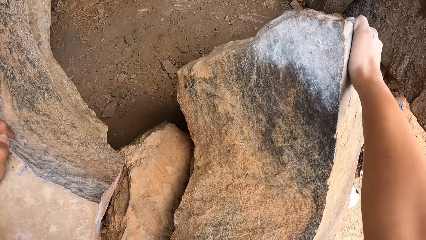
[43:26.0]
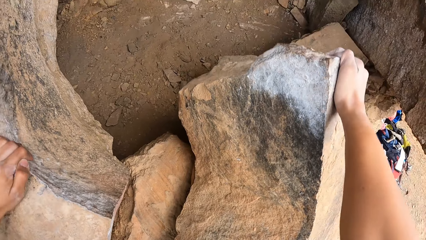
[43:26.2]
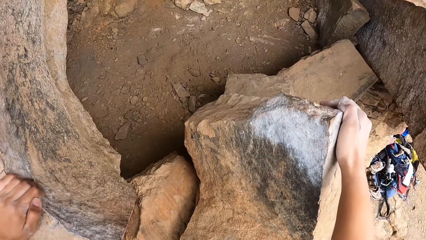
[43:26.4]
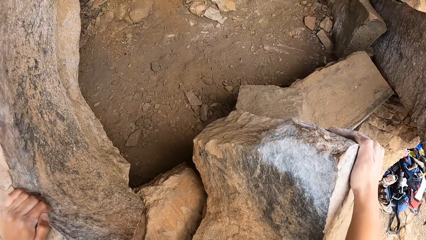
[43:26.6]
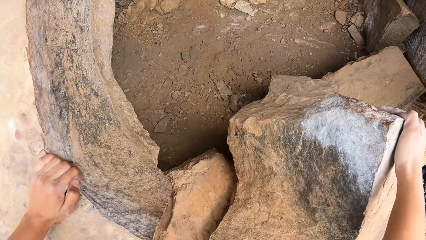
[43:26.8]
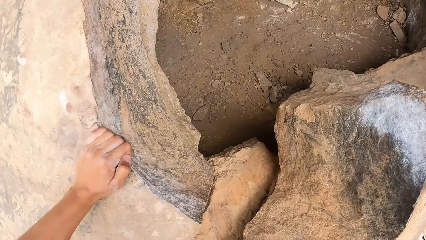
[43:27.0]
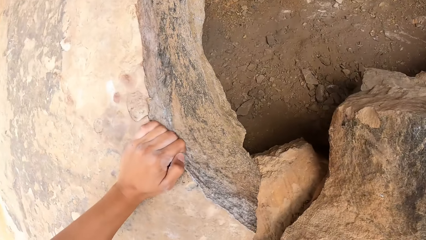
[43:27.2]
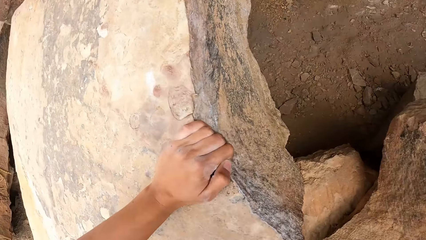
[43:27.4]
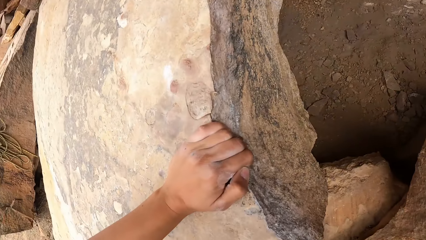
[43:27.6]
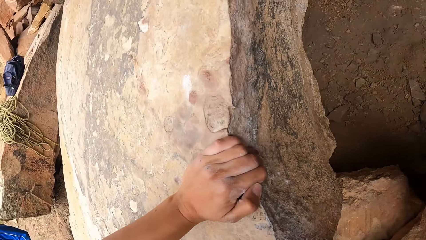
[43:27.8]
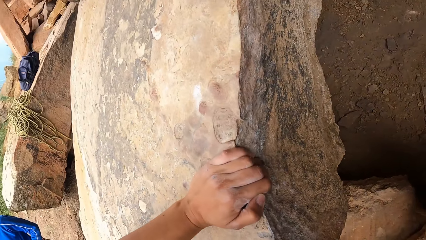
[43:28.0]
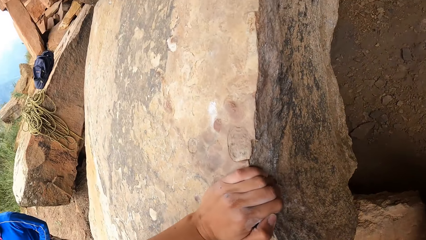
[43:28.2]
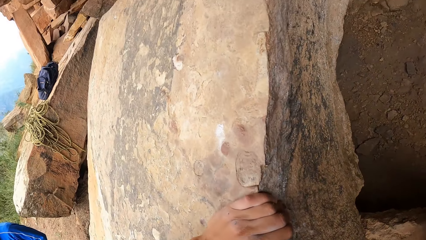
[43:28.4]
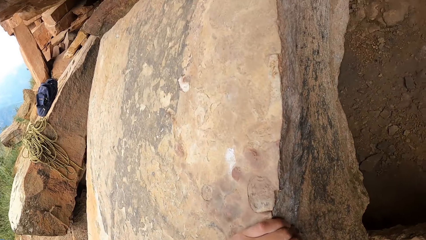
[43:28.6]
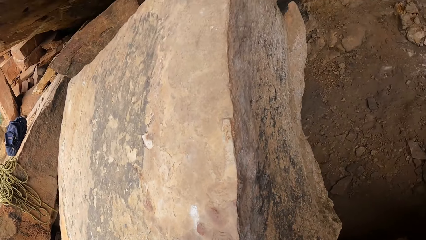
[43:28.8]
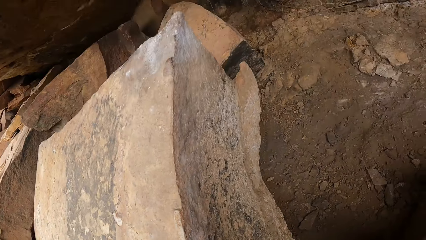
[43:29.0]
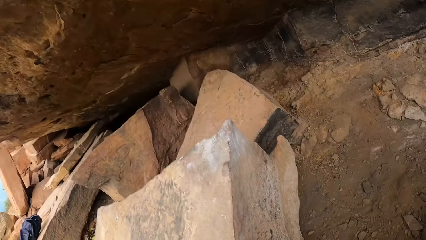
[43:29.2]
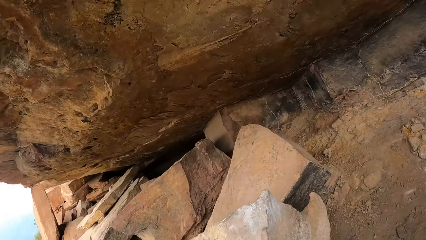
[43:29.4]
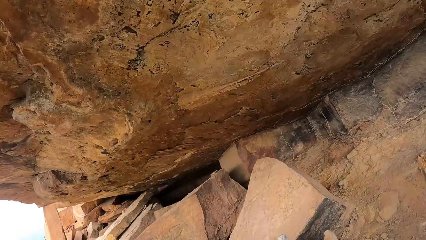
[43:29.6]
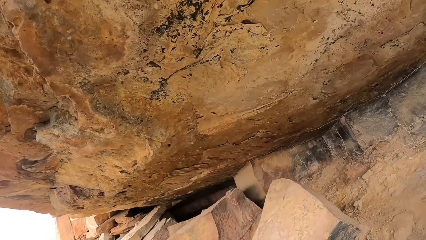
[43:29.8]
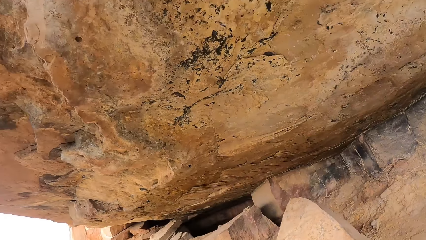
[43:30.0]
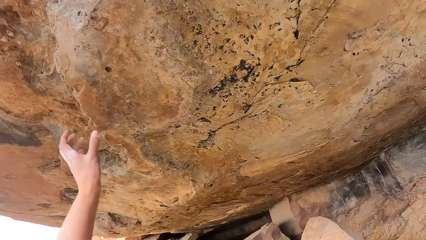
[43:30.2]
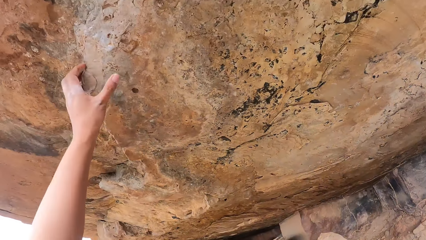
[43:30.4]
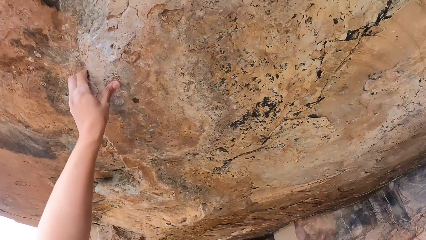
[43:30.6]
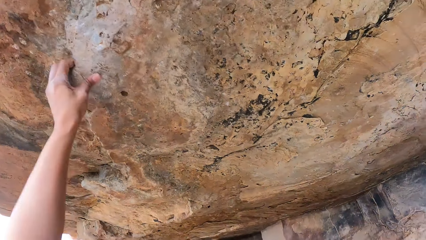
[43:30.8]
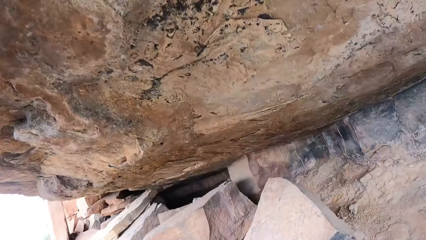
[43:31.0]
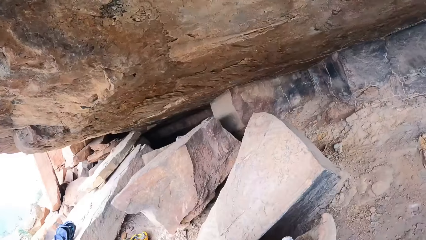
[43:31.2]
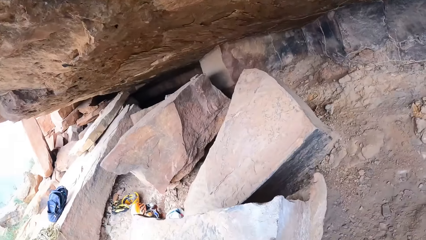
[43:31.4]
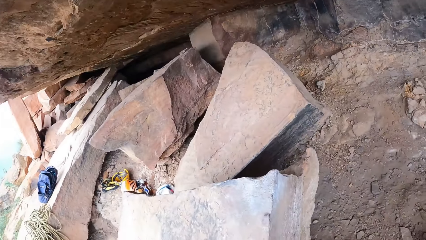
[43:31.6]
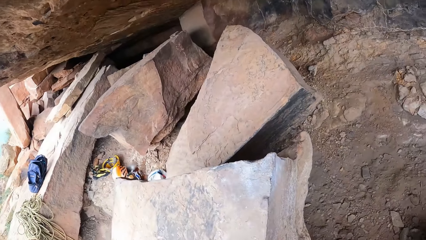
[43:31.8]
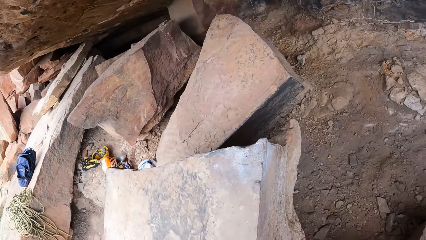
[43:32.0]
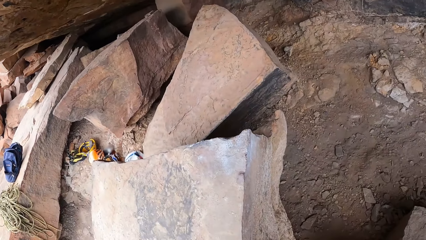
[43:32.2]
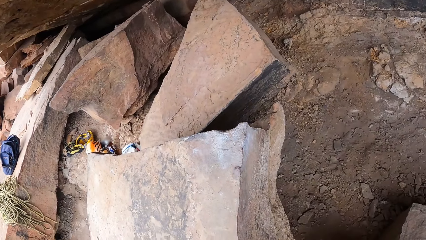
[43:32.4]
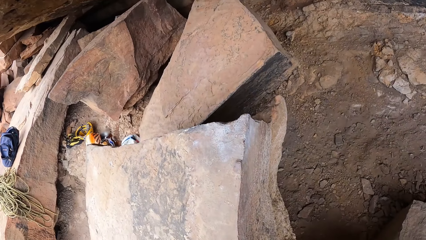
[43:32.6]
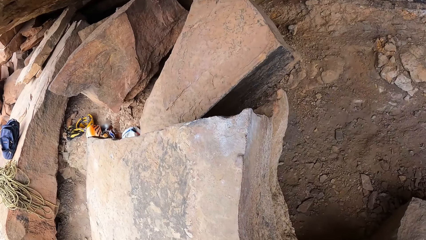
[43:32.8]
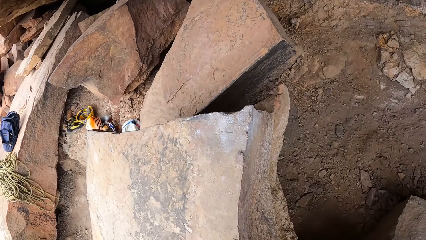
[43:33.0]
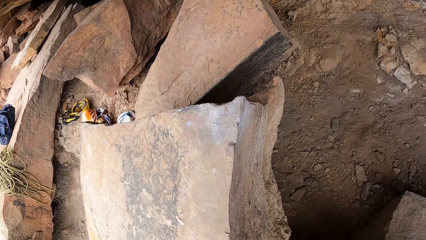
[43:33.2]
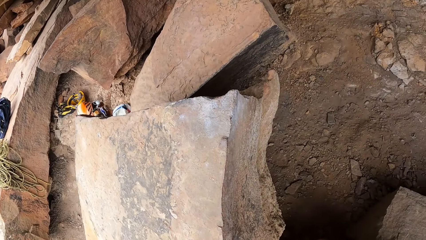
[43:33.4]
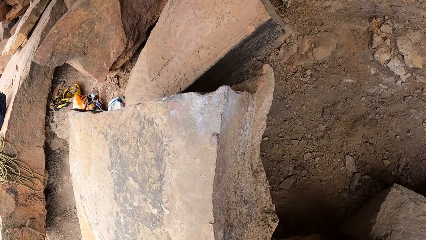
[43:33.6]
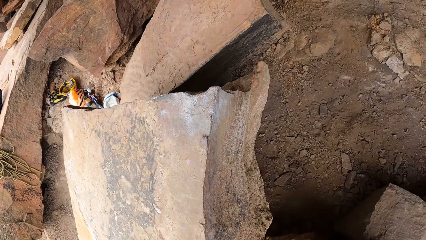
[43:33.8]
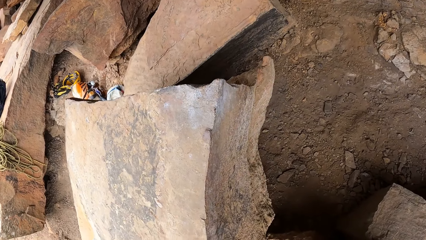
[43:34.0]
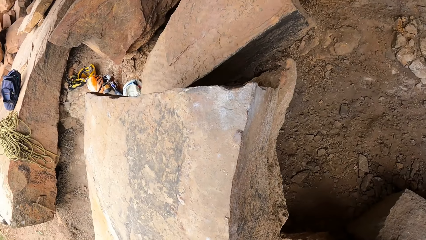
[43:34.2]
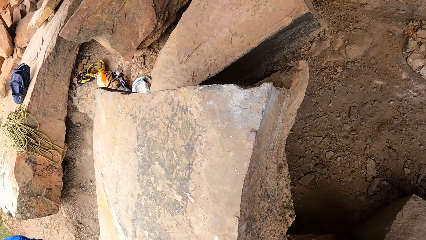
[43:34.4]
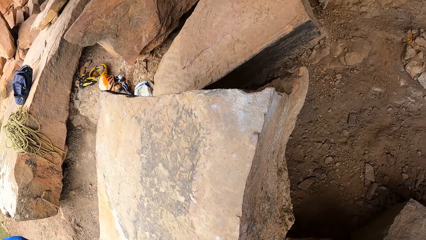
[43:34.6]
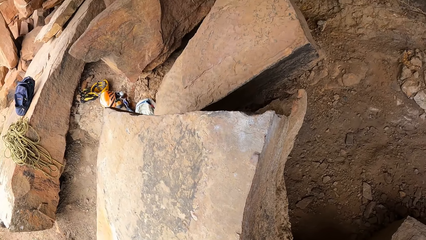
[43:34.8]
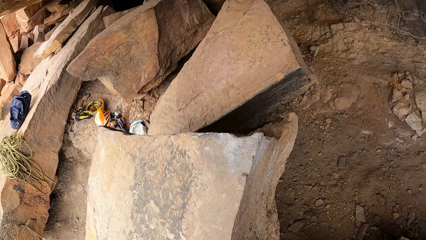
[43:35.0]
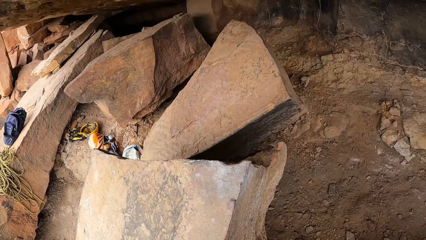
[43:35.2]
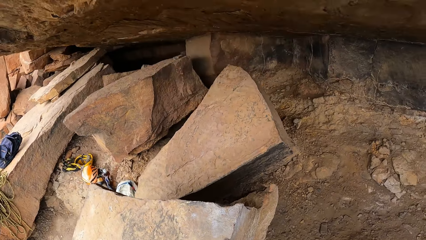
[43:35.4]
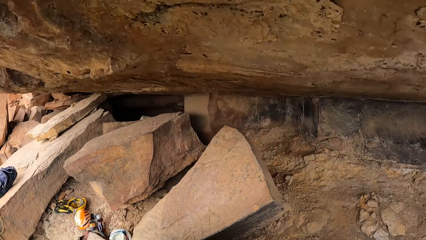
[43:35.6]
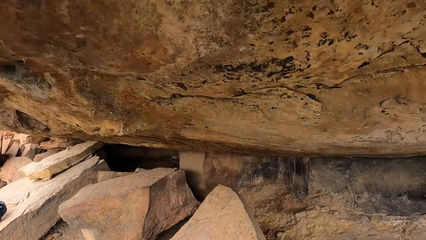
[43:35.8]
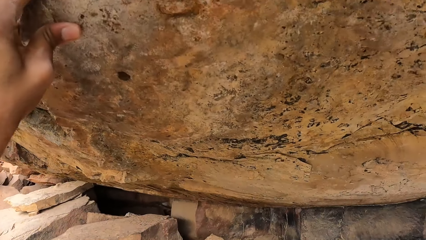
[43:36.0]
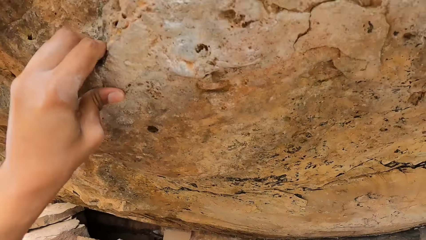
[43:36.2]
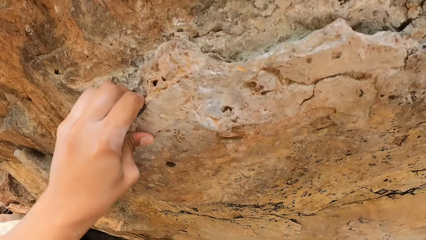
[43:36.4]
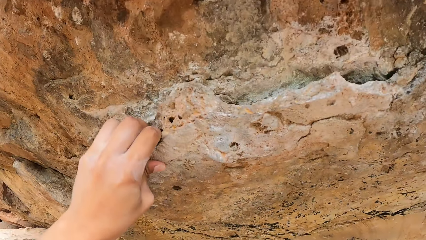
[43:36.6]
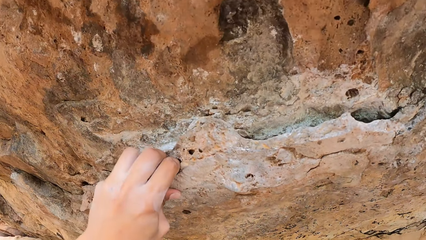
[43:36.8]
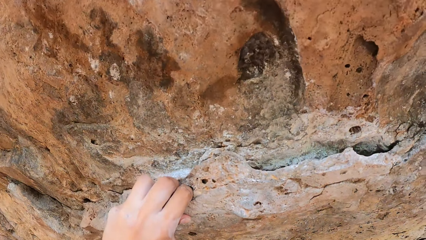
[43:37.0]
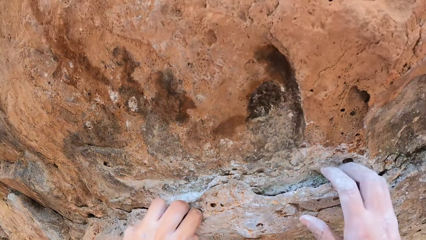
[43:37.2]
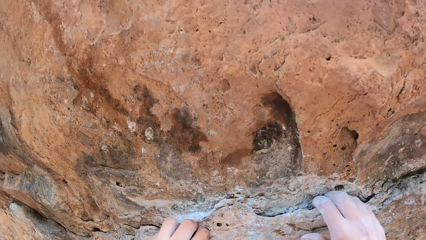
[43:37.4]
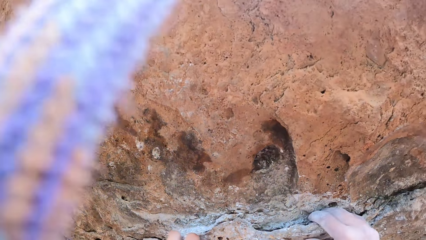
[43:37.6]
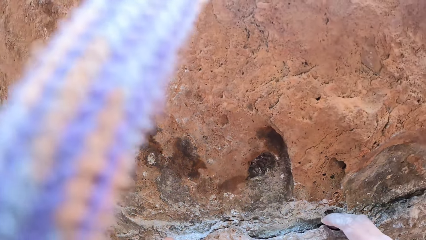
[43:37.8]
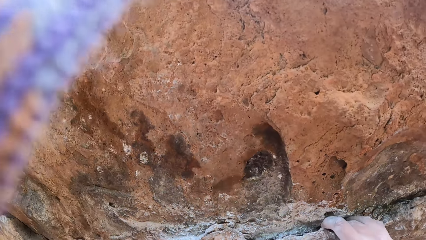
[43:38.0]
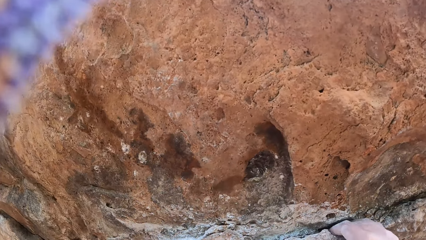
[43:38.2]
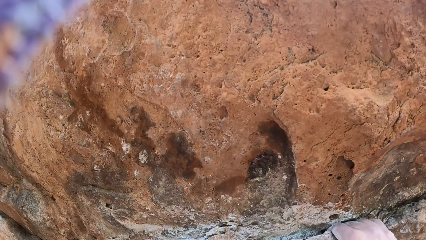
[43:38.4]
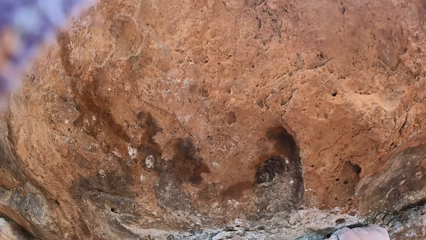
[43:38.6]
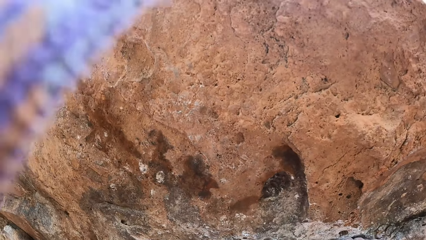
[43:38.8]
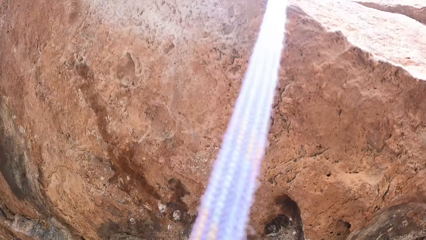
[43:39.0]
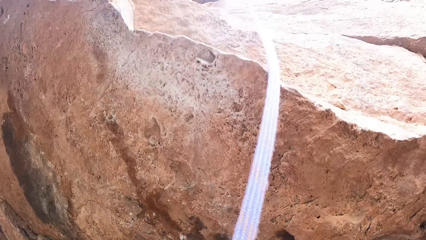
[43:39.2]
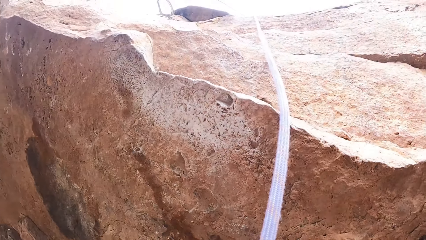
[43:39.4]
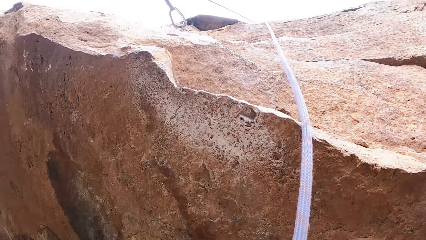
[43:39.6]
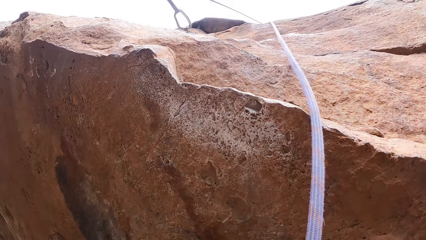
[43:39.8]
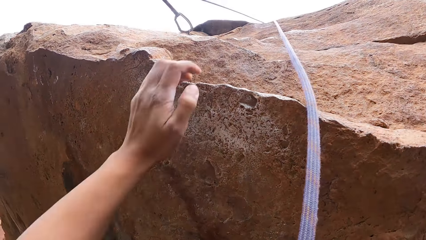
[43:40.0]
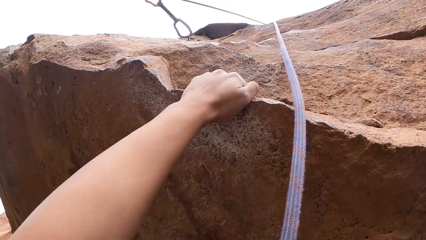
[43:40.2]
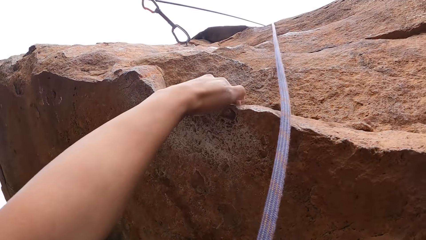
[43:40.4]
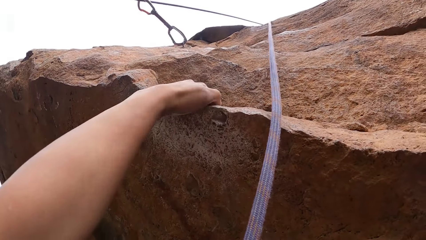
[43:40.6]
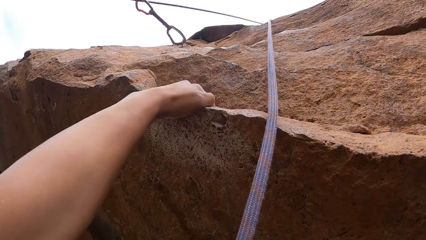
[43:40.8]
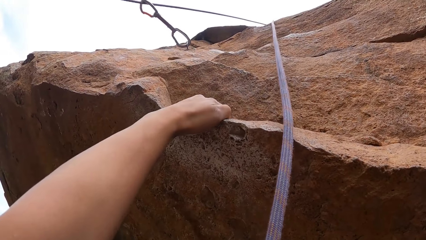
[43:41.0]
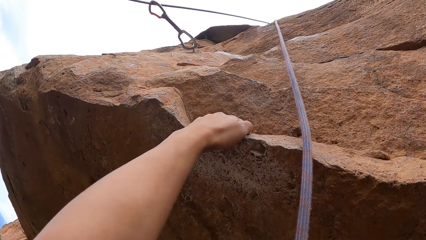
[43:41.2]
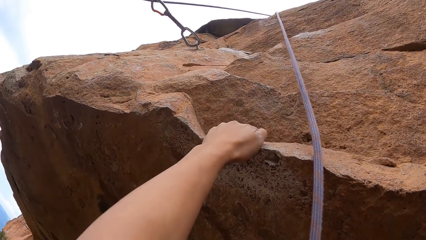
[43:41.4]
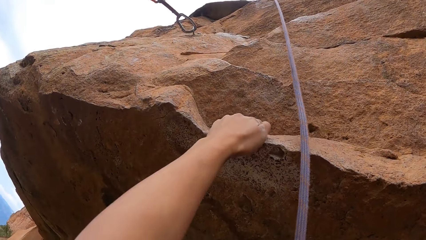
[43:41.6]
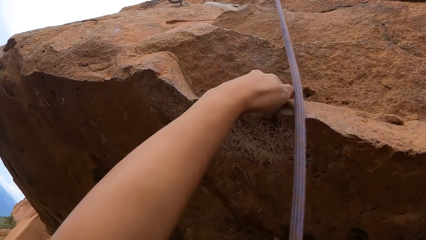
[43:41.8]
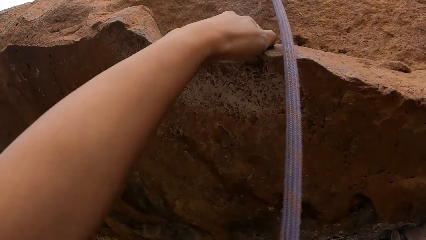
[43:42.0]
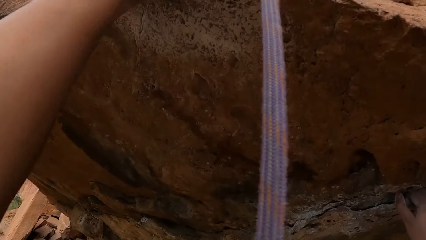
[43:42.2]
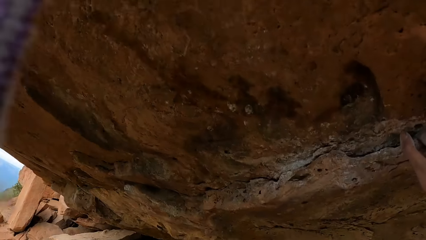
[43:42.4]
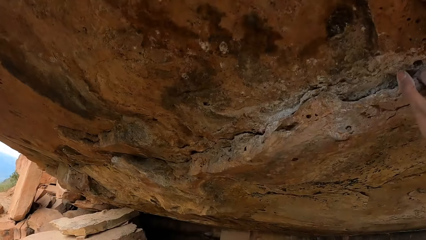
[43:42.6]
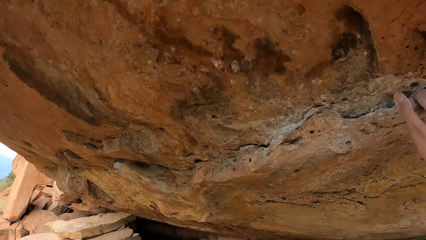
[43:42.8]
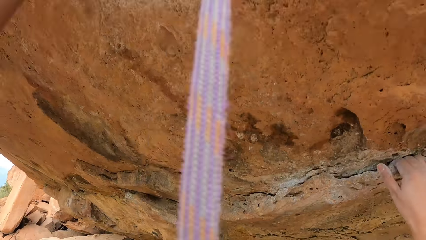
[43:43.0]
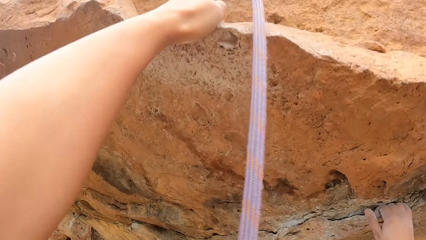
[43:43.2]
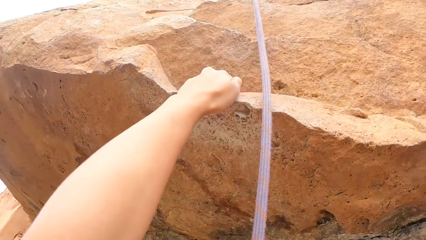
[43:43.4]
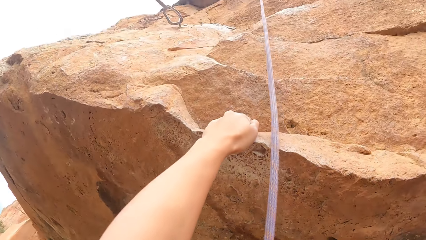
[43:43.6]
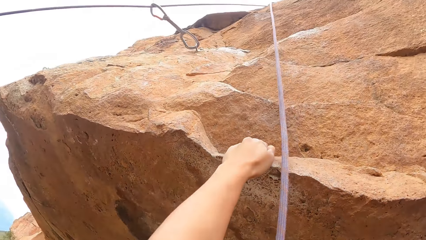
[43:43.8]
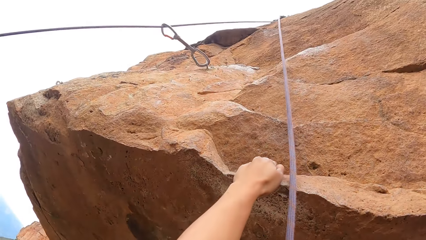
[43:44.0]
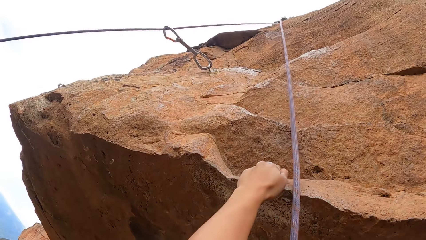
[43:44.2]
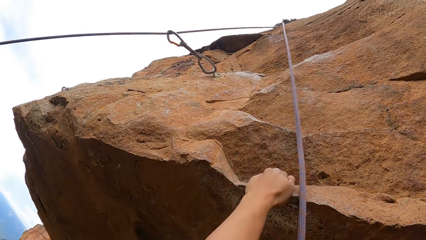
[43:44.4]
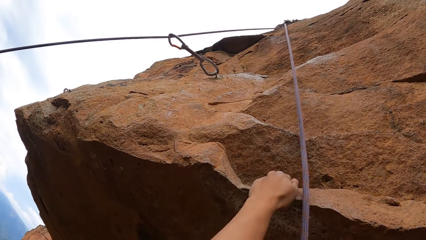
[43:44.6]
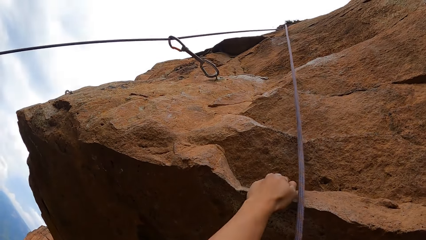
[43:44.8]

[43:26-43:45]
The camera wearer looks around. They hold a rock. They climb the rock. They look around. They climb the rock.
